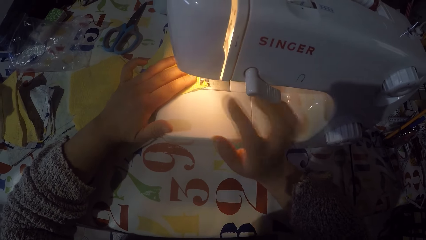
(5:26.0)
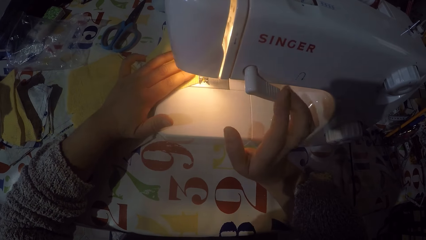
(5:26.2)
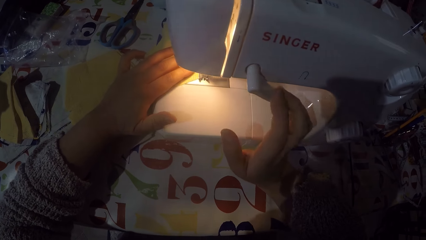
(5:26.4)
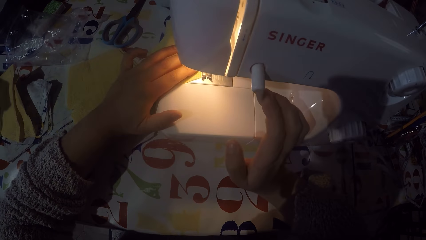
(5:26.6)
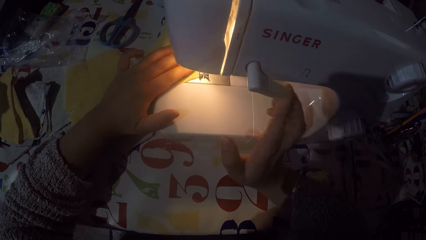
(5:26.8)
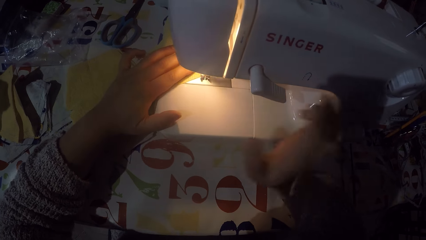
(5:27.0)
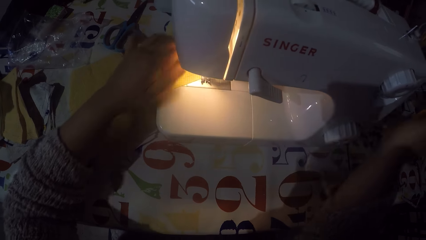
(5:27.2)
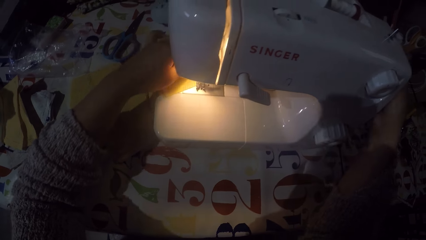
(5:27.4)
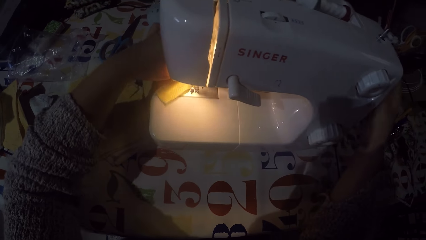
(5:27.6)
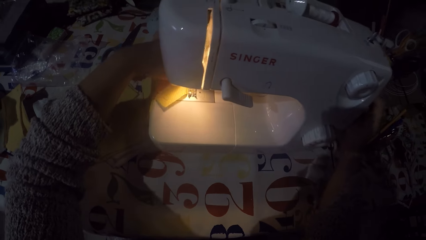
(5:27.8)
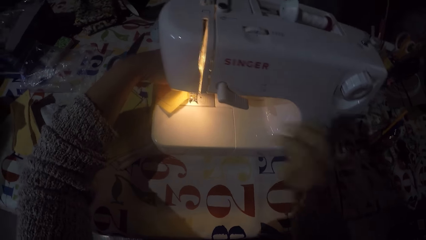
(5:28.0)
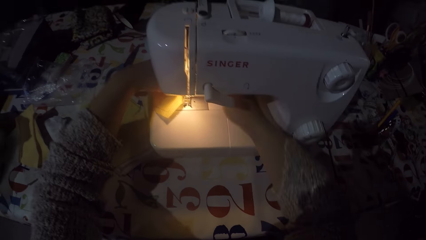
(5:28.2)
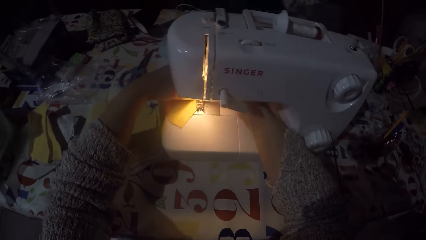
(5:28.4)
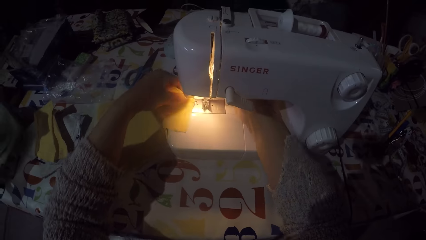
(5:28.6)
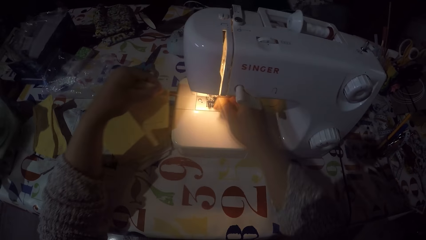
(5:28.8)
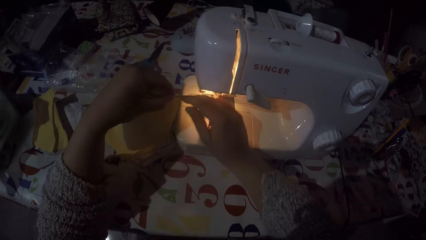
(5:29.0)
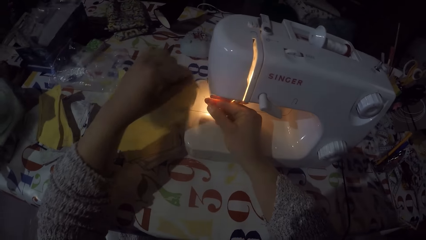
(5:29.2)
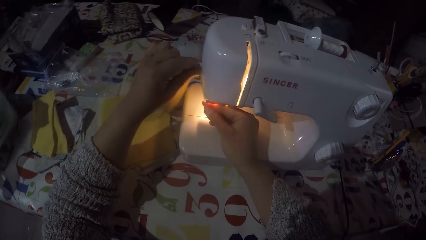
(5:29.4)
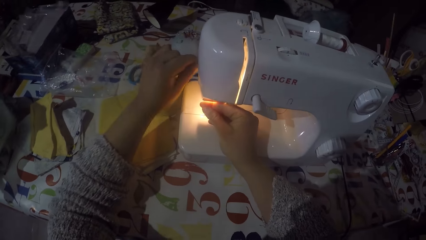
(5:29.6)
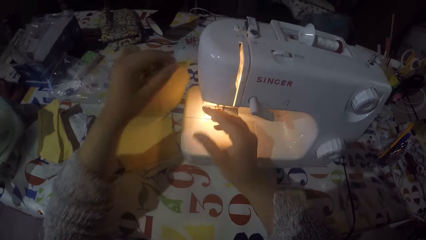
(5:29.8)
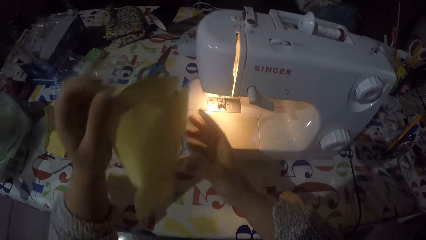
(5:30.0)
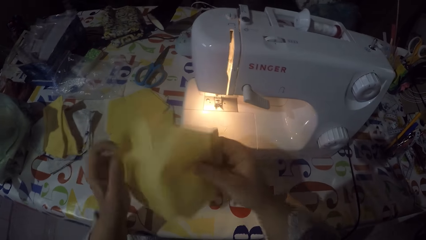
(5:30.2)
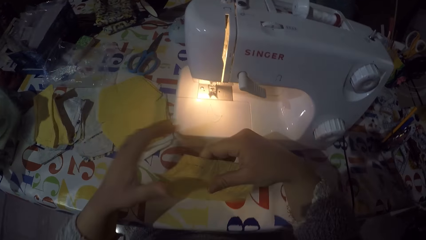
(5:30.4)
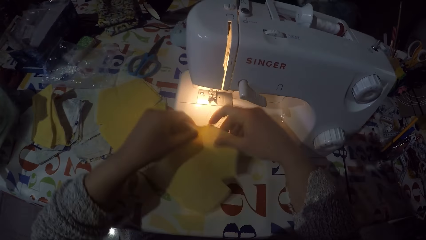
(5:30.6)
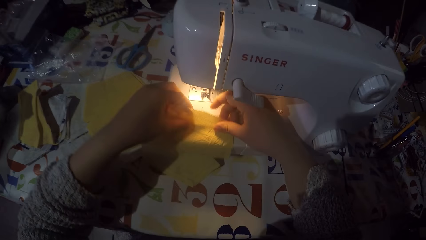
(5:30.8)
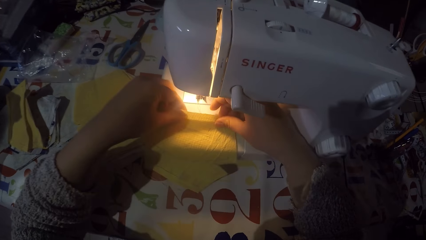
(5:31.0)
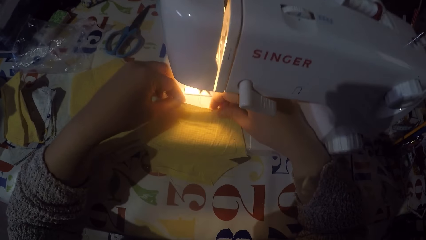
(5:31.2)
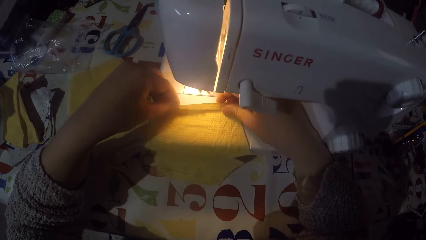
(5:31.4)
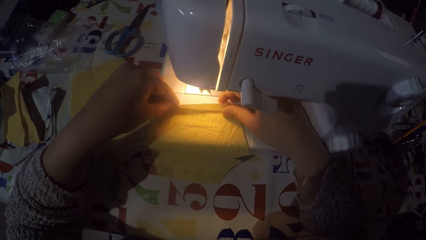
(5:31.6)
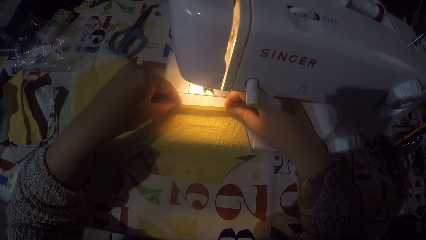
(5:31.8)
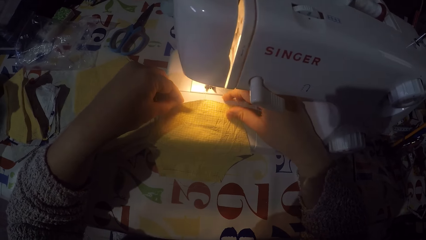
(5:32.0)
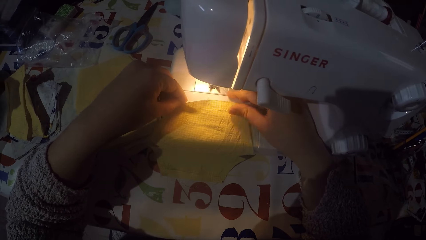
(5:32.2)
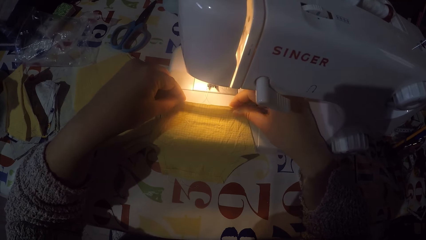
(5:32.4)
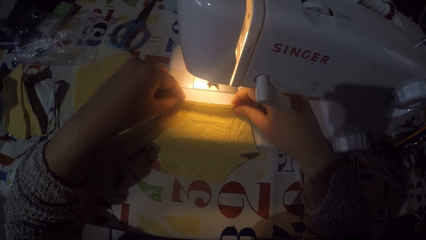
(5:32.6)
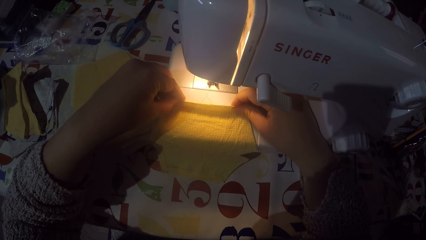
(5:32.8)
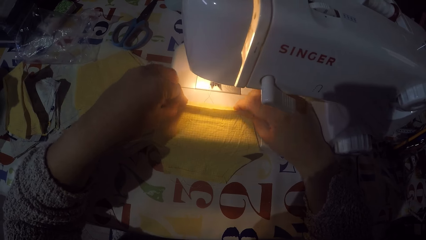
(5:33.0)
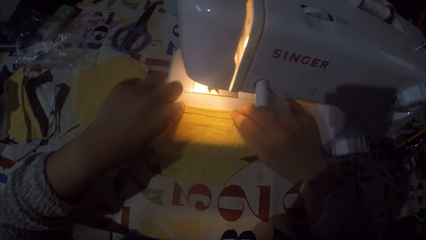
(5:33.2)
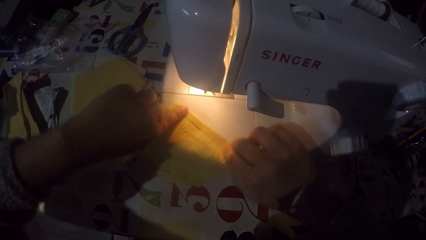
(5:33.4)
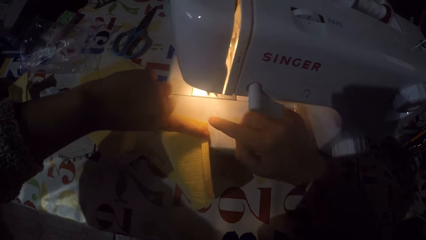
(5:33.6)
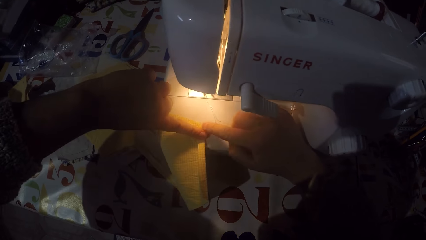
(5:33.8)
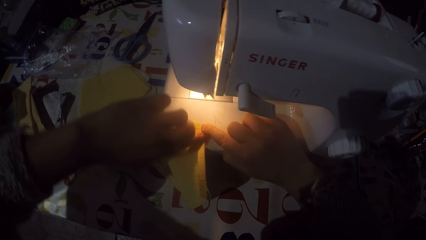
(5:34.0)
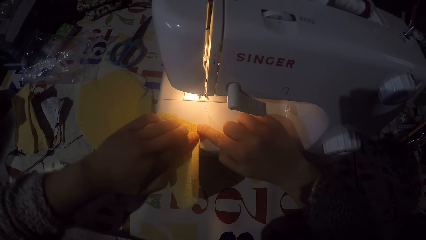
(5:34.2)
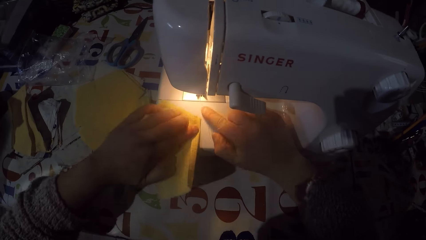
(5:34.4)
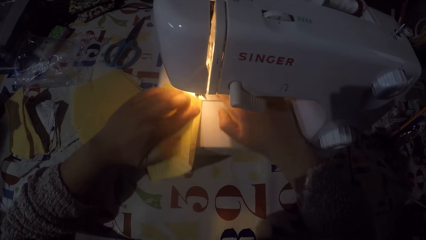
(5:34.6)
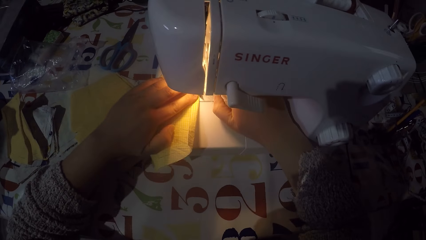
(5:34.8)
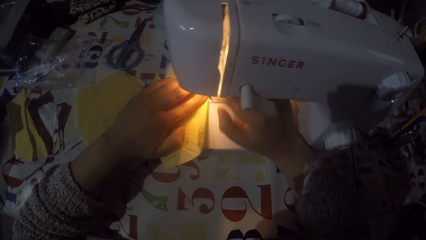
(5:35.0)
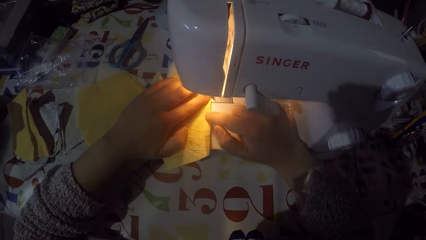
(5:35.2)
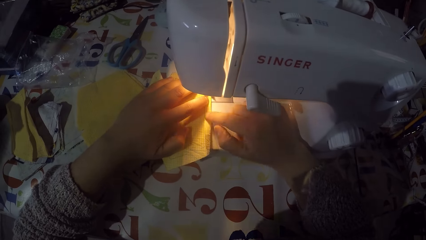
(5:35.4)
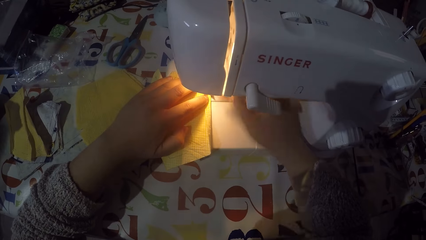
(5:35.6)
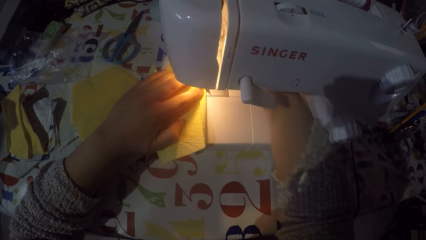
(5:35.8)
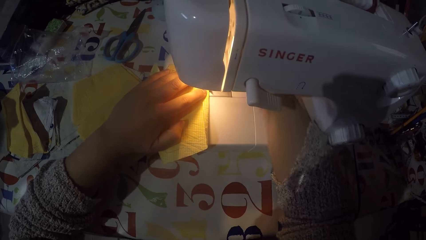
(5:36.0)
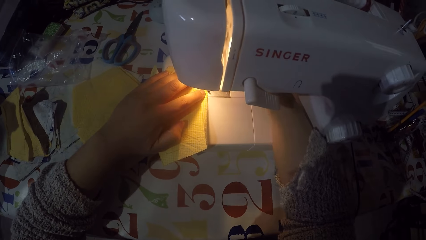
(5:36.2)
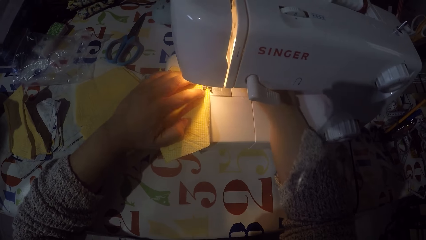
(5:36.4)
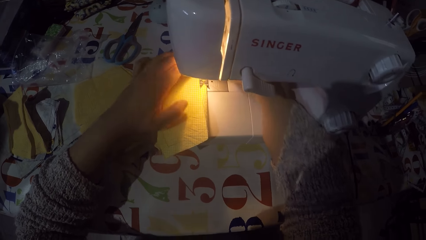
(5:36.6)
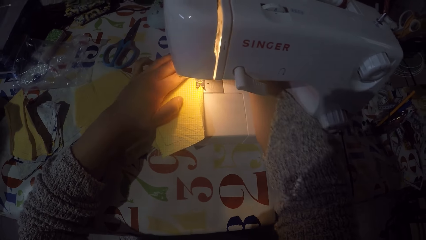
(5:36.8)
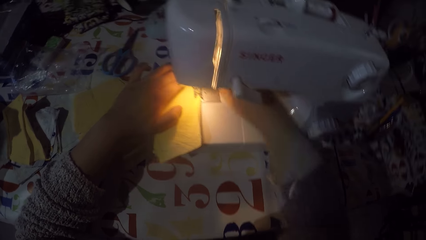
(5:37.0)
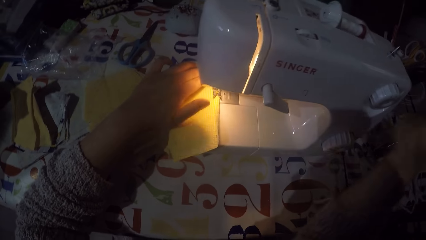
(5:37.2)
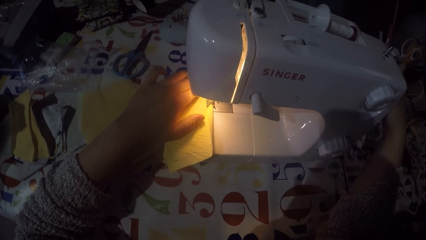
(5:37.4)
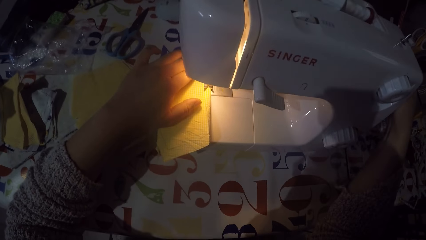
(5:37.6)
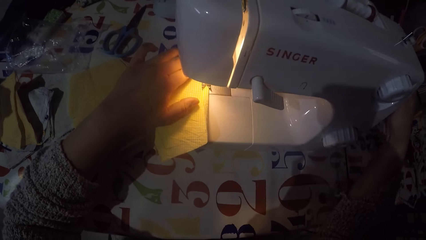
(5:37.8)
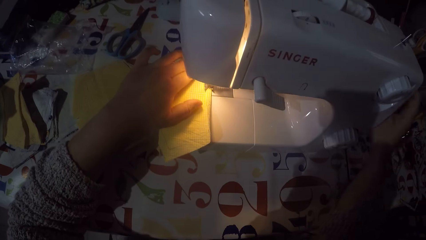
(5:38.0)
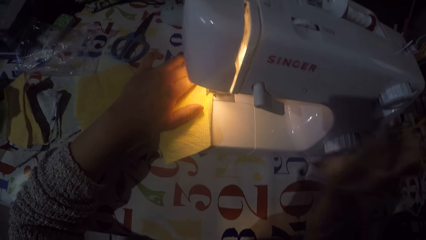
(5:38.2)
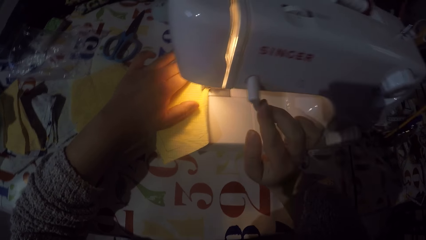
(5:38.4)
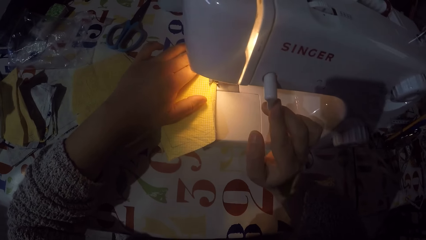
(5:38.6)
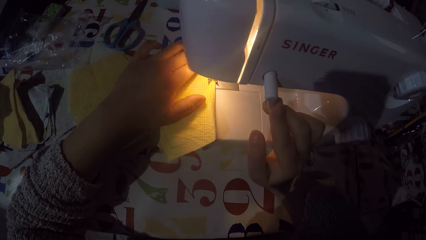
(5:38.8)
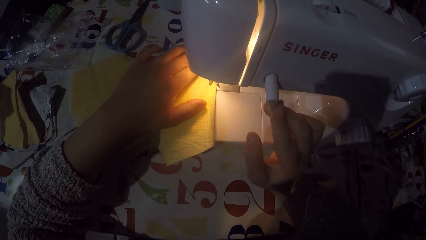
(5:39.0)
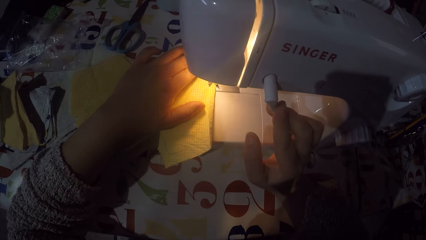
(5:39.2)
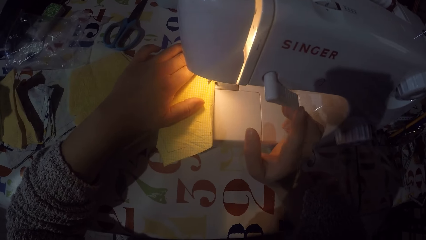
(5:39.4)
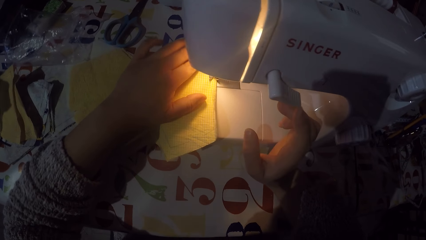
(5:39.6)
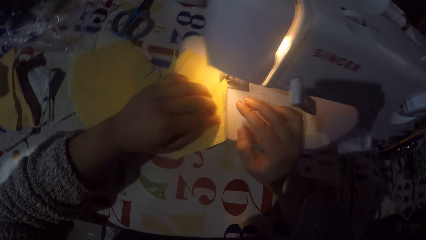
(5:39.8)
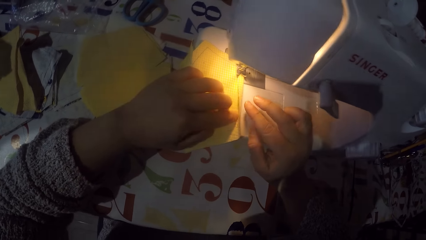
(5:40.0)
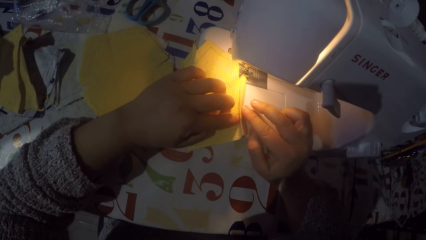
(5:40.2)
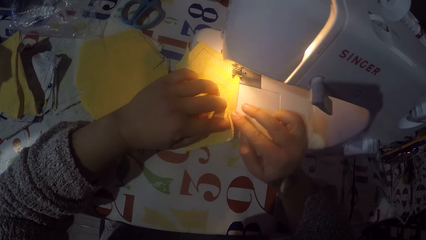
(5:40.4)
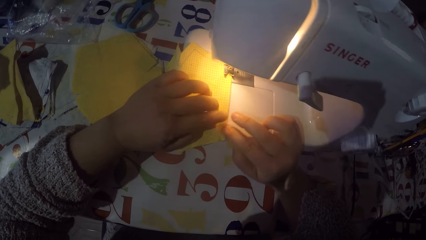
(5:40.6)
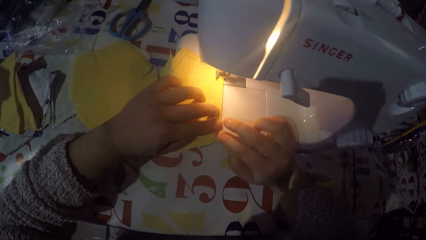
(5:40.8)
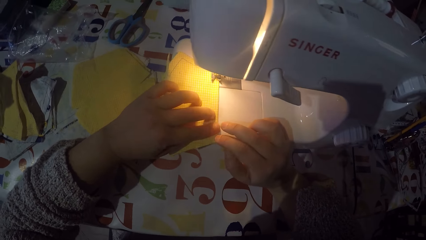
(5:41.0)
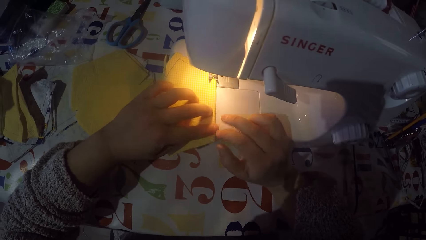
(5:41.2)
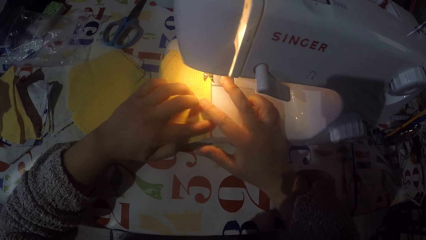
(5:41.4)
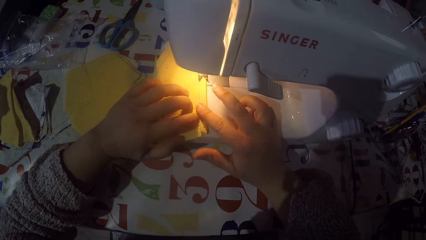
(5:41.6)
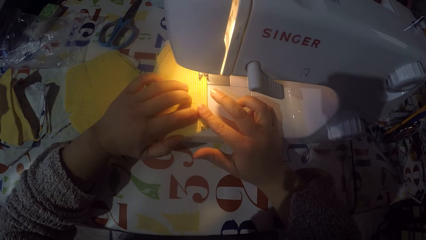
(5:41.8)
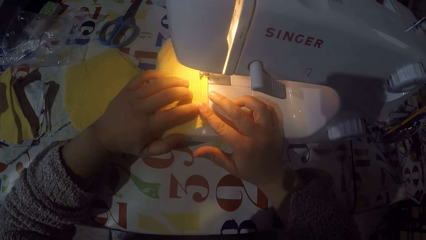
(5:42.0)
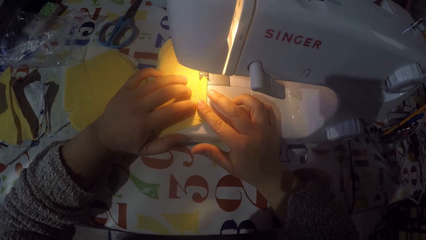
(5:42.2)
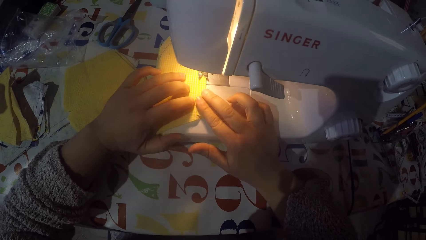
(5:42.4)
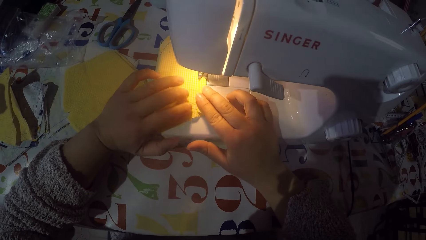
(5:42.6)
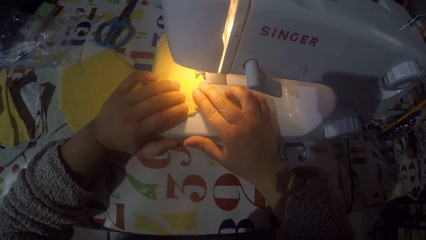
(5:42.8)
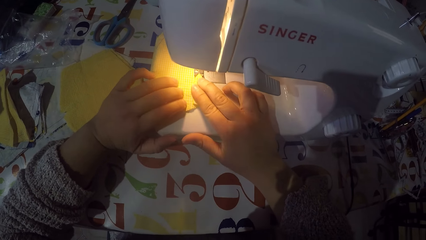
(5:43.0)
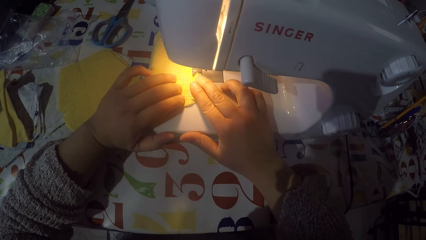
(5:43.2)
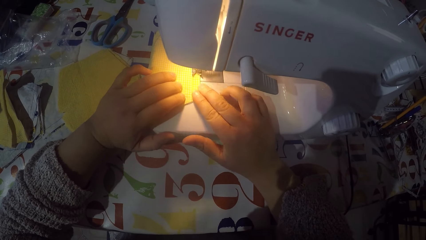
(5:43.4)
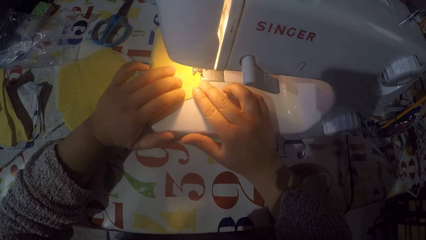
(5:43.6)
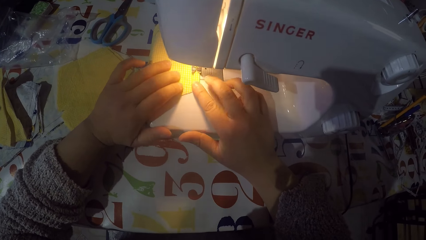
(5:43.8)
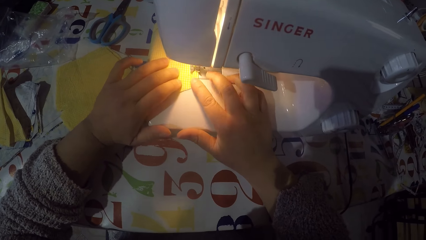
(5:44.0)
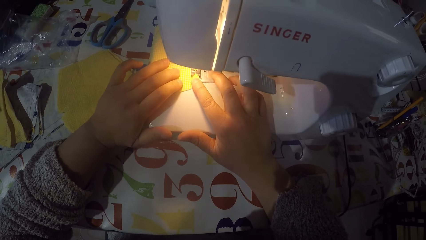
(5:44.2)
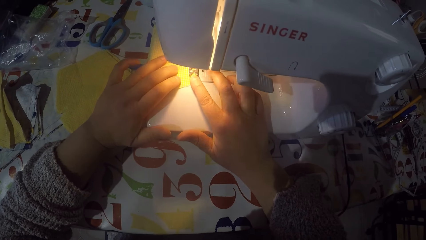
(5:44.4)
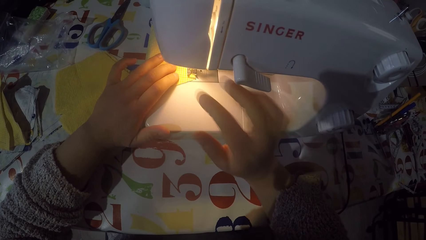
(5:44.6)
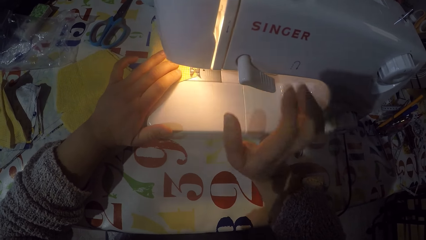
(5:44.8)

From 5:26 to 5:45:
The camera wearer touches the hand wheel. They remove a piece of cloth from the machine. They cut the sewing thread. They put the piece of cloth on the sewing machine. They fold the piece of cloth and turn the piece of cloth. They place the piece of cloth on the machine. They move the piece of cloth on the sewing machine. They touch the hand wheel. They are sewing the piece of cloth with the machine. They fold the piece of cloth. They are sewing the piece of cloth with the machine.
